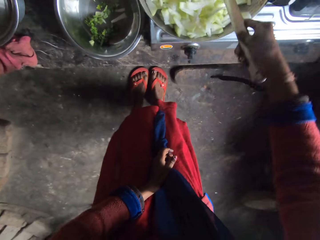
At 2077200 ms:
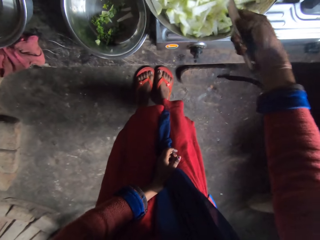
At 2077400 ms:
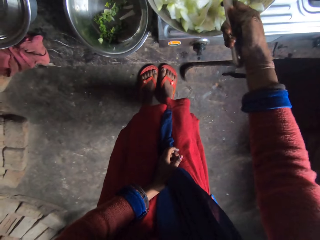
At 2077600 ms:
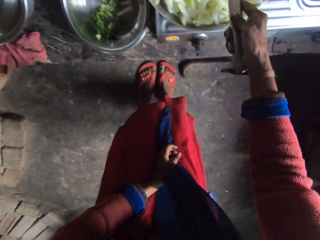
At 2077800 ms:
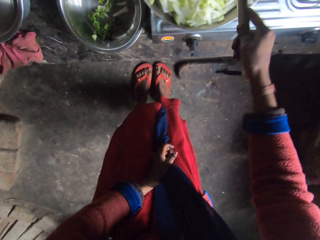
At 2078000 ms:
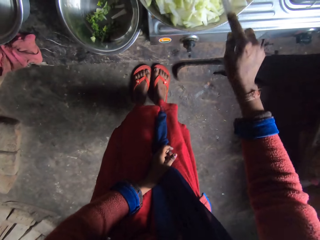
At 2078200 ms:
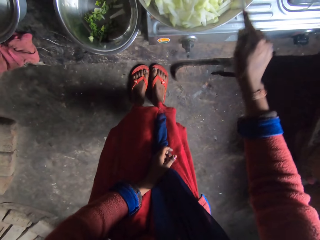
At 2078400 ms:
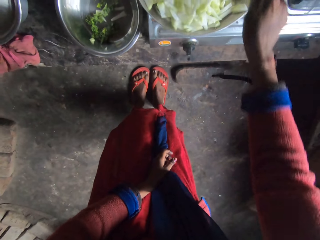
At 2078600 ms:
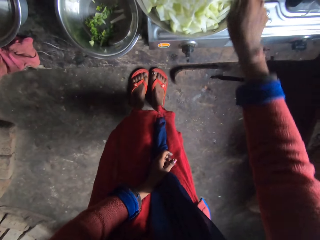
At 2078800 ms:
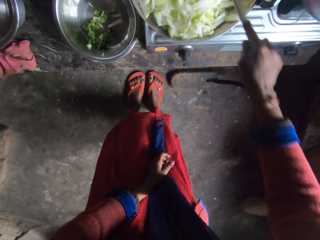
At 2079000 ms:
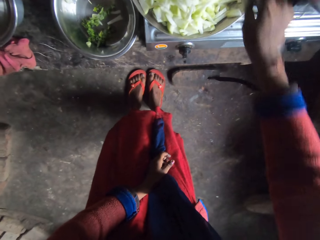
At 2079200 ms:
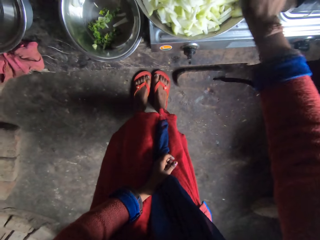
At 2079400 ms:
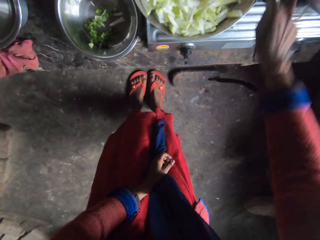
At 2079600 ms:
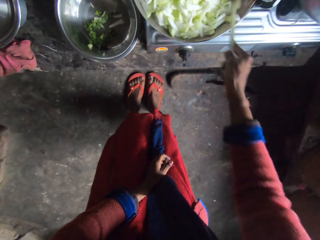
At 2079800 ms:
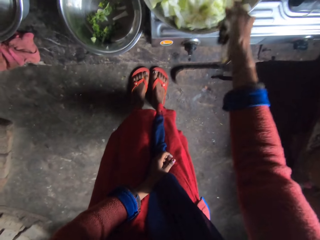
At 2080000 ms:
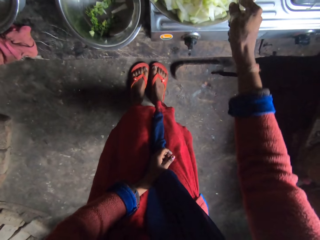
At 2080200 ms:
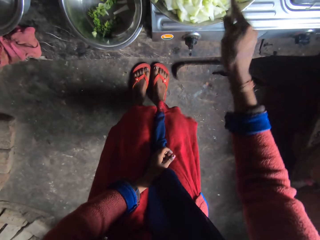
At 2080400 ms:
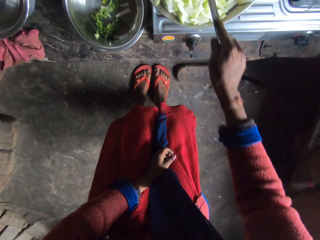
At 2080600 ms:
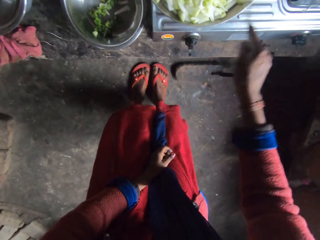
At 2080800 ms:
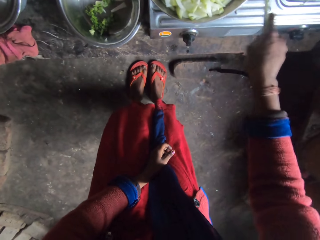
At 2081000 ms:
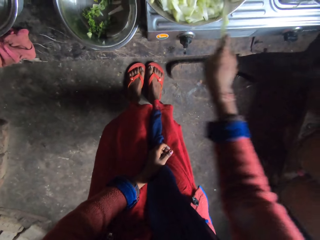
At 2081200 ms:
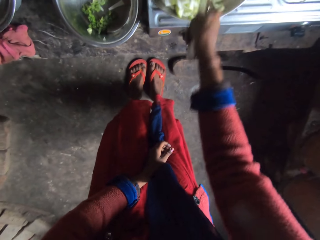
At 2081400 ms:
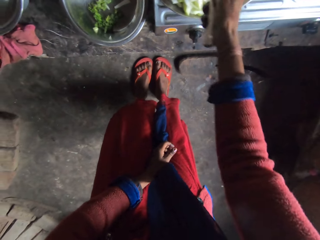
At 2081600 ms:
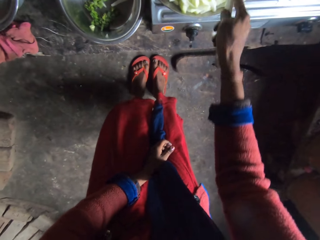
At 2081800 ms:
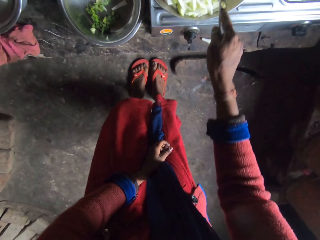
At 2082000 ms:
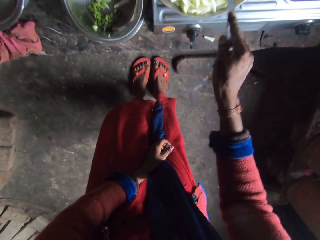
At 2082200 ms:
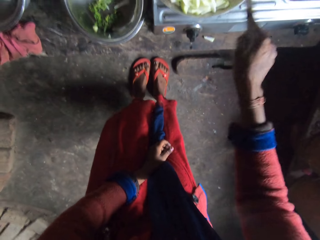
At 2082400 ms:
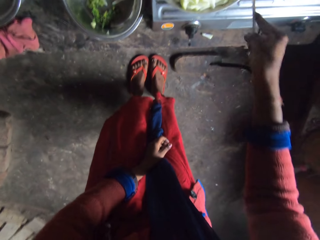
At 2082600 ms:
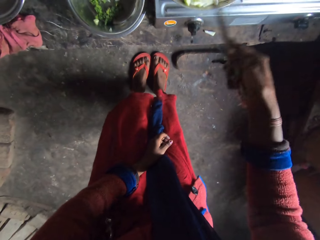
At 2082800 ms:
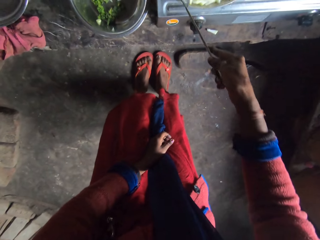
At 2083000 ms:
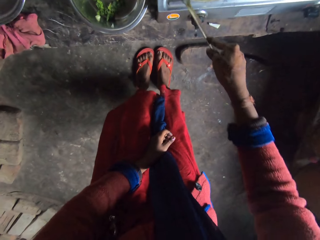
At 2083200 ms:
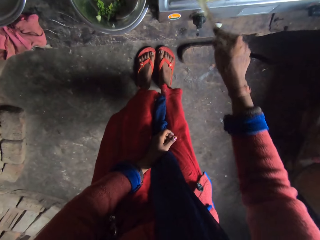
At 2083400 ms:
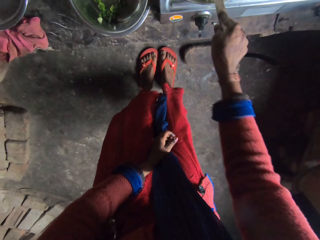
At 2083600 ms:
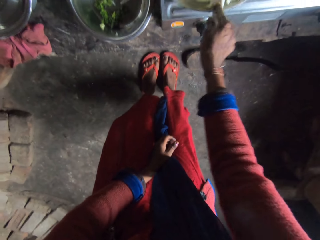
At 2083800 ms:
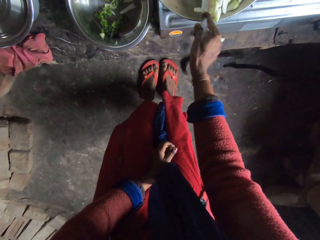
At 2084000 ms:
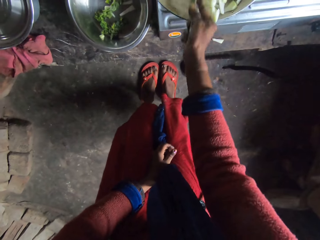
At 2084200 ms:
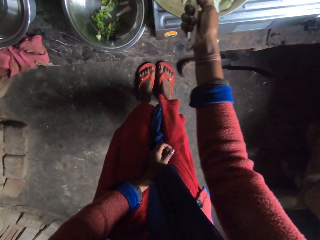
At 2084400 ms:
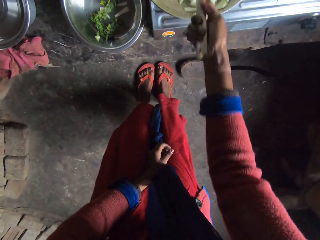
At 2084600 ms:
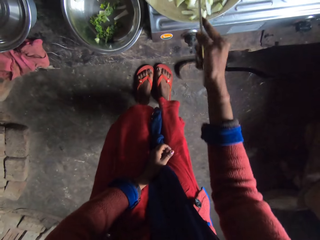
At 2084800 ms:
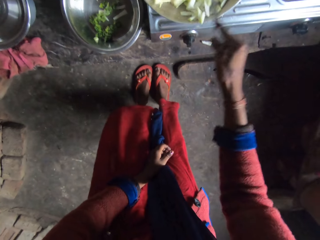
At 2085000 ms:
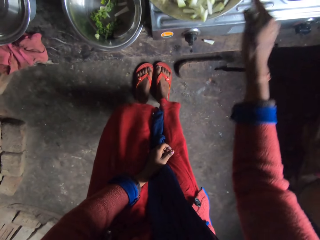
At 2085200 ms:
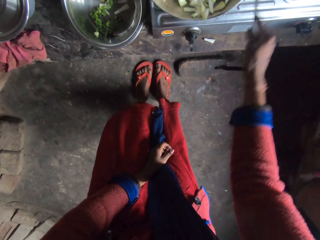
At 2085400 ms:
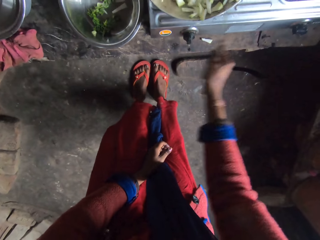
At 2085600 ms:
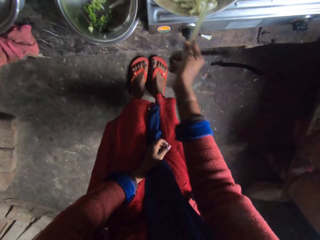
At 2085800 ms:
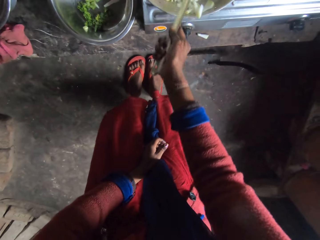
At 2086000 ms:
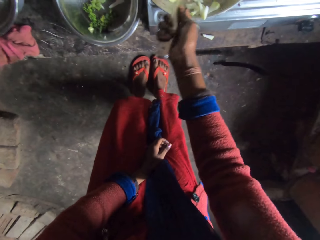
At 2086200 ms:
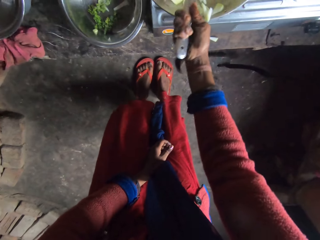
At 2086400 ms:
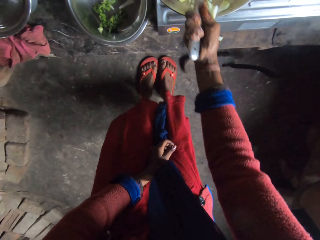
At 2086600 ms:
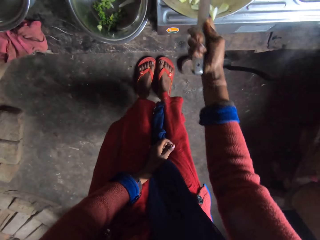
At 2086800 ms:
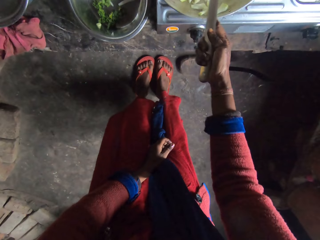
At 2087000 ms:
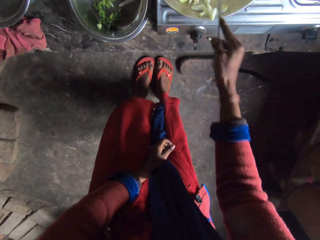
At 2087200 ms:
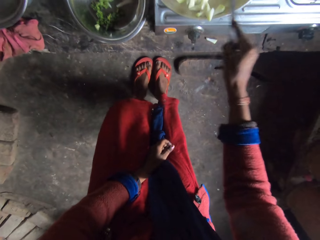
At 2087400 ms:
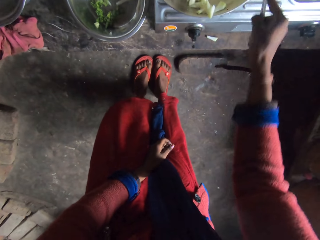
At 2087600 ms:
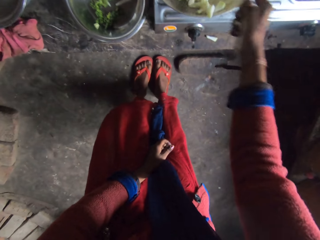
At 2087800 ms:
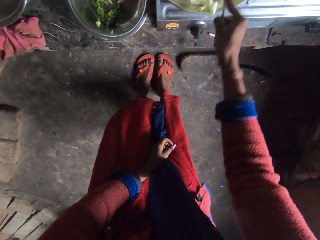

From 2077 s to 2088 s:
The camera wearer turns potatoes using a spoon repeatedly.

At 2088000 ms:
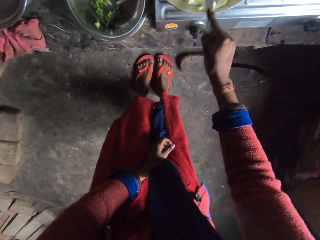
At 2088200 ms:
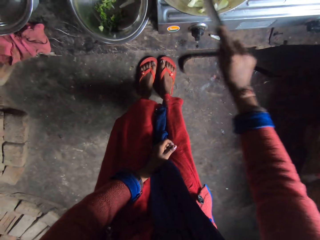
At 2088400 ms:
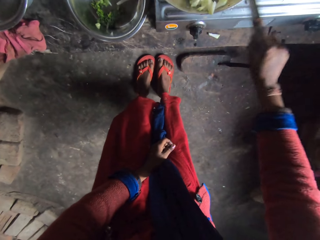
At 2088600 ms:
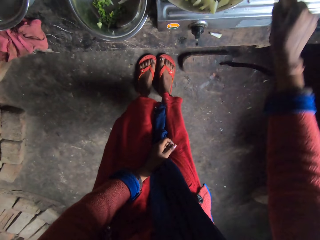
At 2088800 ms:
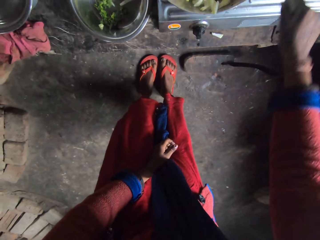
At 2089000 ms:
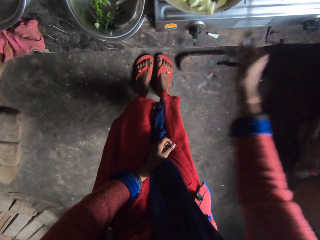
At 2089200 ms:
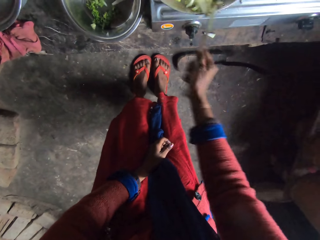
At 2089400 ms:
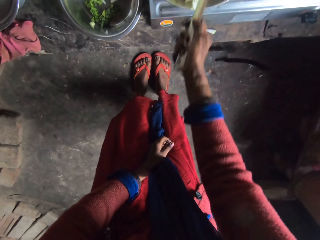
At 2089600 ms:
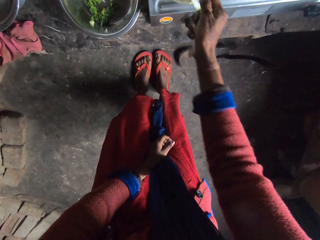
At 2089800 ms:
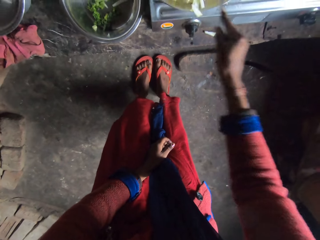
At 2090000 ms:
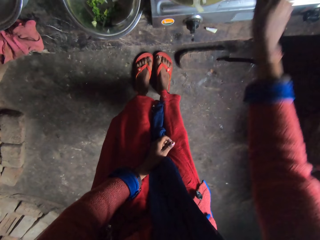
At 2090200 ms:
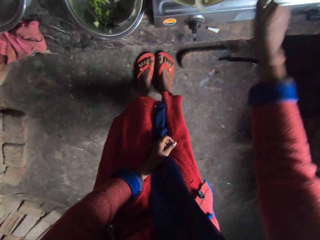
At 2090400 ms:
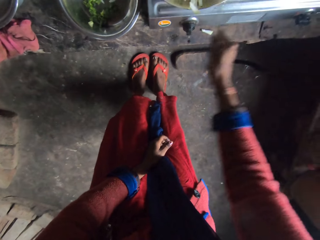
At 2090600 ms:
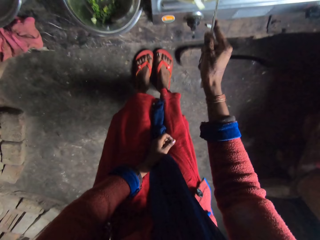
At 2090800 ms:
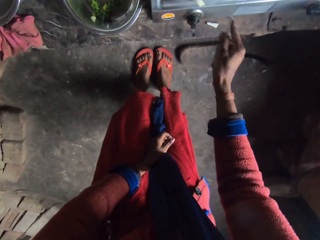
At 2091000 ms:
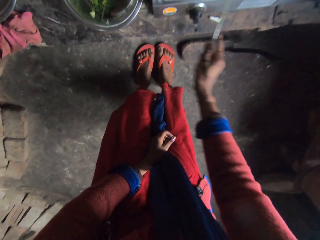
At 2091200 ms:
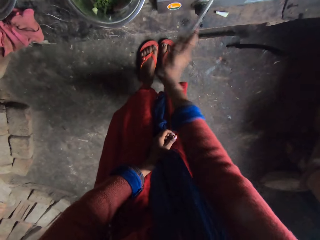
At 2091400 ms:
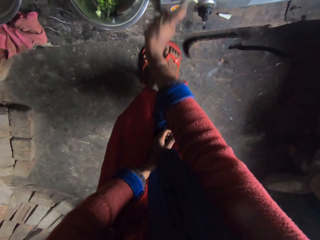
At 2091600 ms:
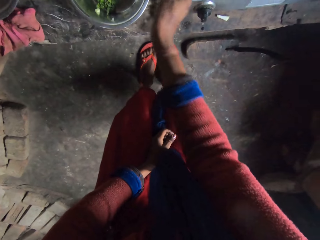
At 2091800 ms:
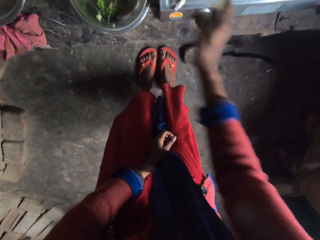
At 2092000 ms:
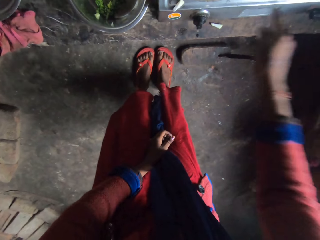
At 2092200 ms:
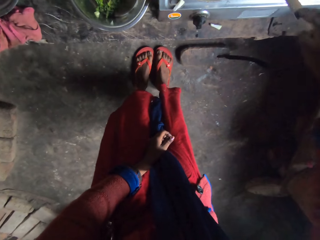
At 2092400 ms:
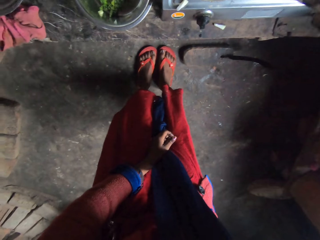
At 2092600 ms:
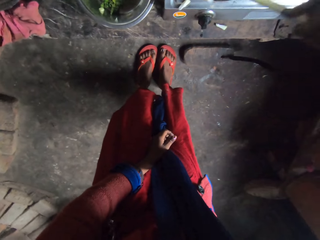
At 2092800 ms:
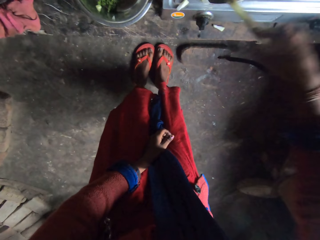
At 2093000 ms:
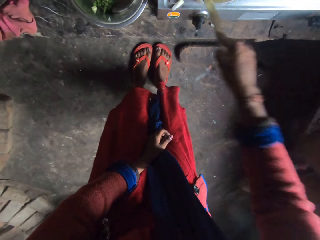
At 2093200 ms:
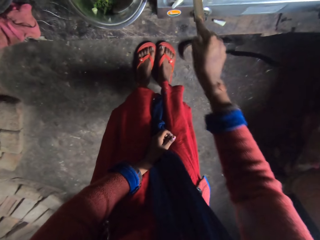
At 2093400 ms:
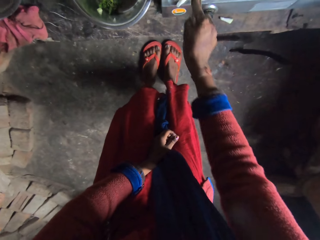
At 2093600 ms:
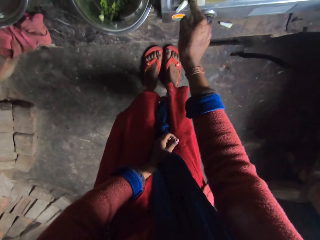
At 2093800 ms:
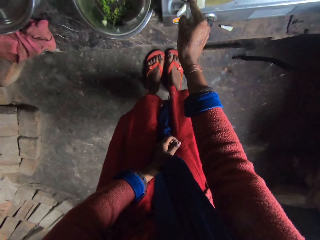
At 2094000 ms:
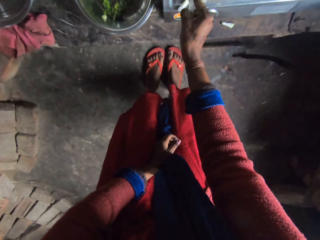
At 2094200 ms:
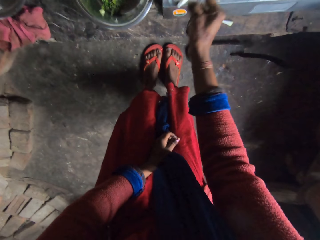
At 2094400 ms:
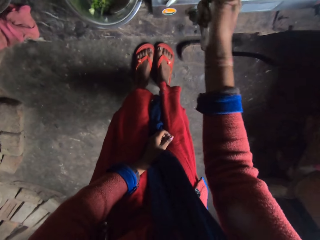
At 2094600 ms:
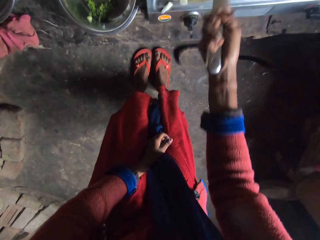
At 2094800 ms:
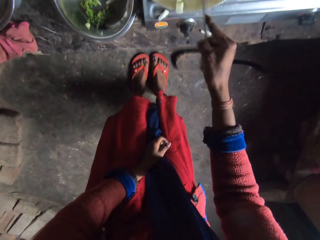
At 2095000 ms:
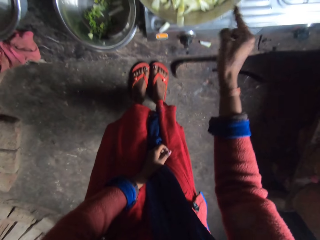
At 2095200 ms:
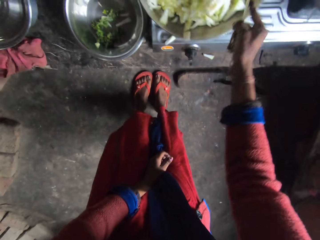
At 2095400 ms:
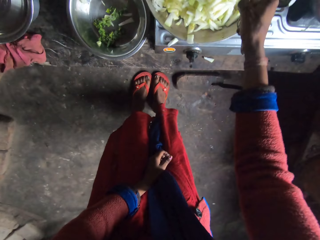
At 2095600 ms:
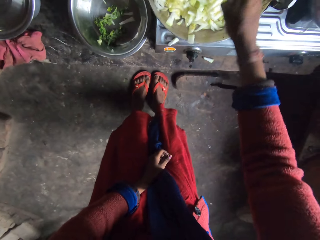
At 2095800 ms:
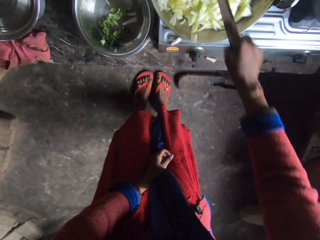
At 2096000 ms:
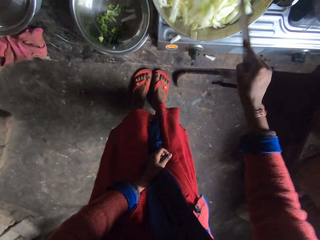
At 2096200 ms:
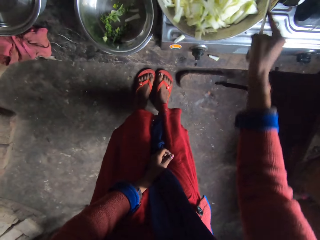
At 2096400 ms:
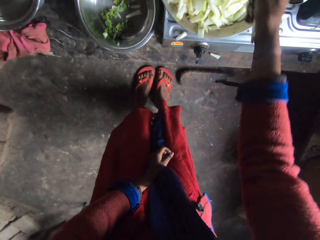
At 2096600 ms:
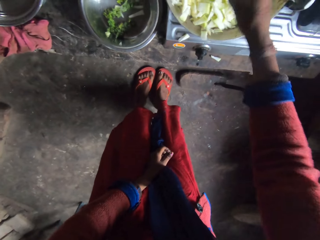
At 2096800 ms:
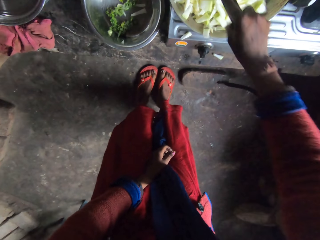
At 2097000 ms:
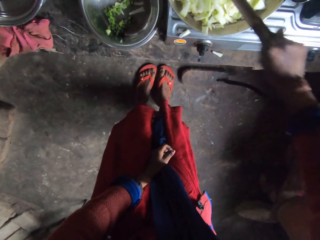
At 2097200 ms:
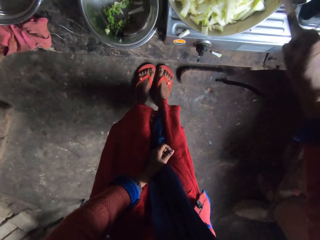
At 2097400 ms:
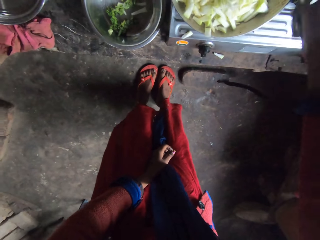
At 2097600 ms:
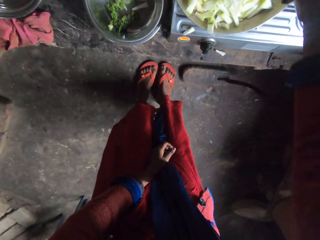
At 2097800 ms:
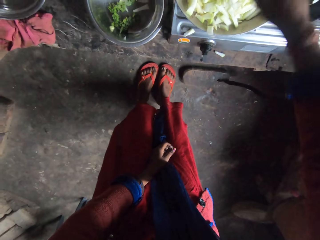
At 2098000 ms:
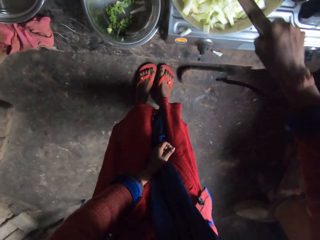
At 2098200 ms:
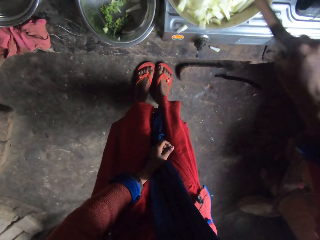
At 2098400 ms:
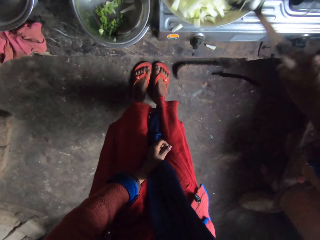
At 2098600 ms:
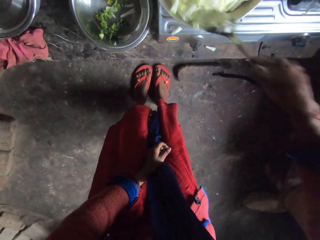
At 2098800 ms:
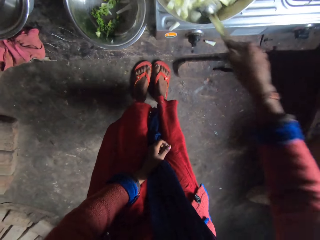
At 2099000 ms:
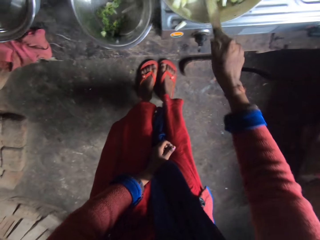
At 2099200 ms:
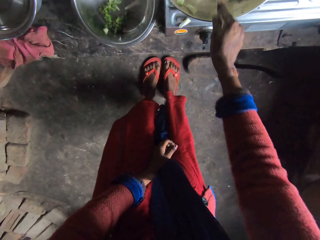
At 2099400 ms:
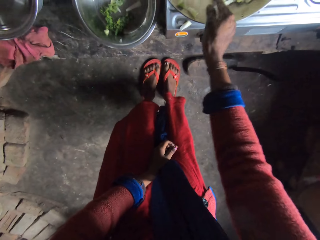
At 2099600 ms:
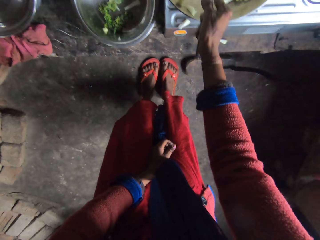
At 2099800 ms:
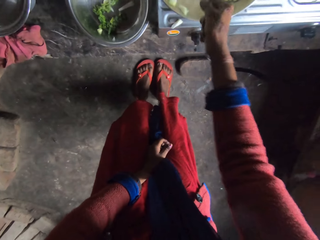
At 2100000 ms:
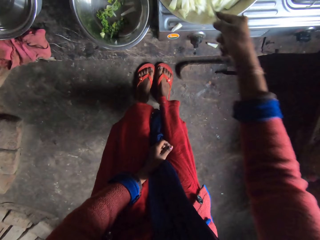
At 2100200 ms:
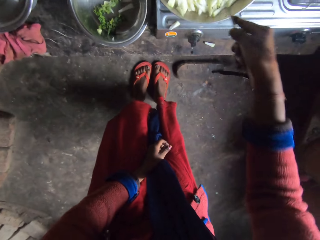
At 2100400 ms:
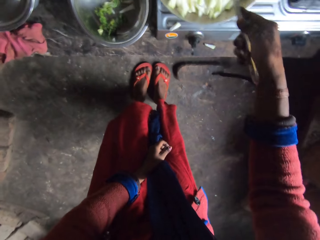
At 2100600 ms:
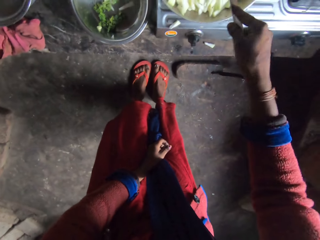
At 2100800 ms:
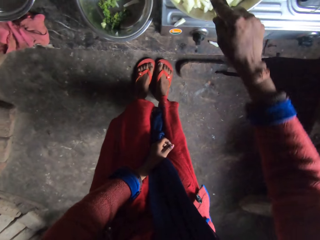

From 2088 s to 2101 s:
The camera wearer turns potatoes using a spoon repeatedly.
